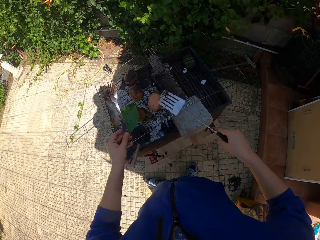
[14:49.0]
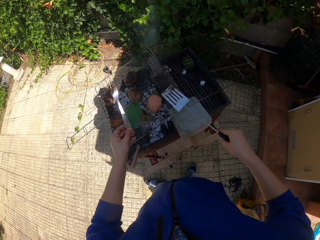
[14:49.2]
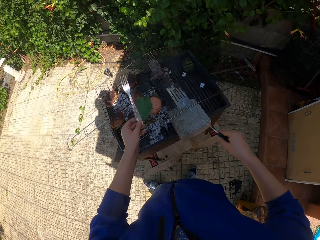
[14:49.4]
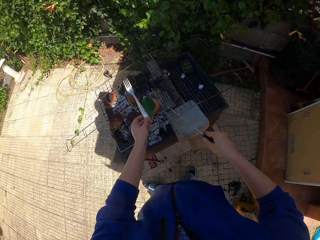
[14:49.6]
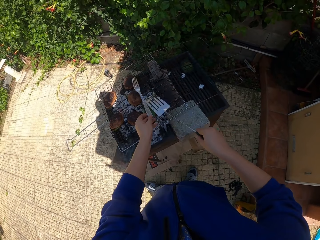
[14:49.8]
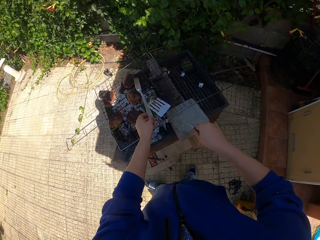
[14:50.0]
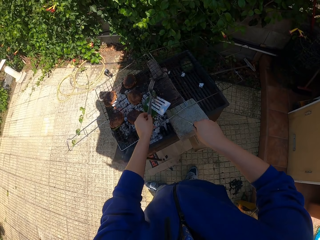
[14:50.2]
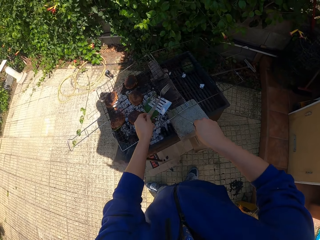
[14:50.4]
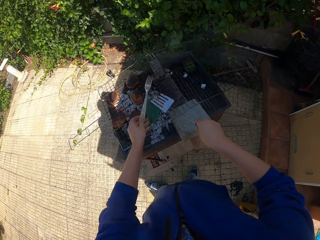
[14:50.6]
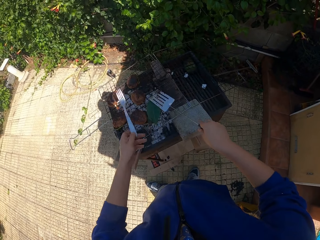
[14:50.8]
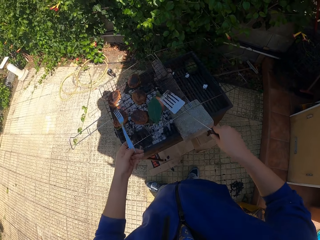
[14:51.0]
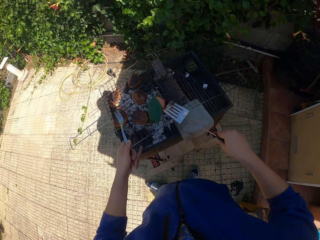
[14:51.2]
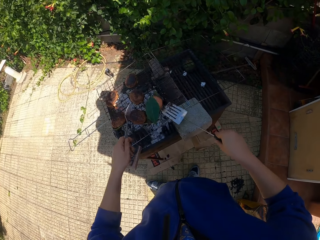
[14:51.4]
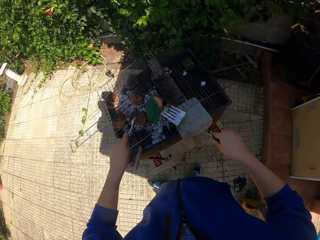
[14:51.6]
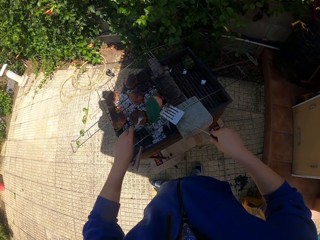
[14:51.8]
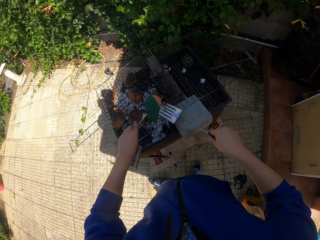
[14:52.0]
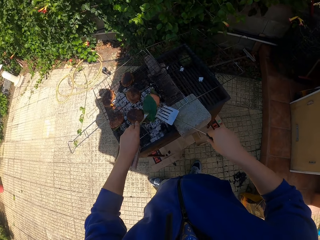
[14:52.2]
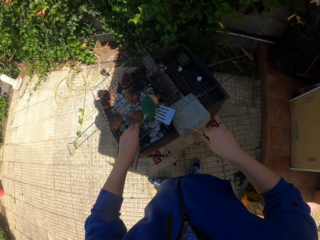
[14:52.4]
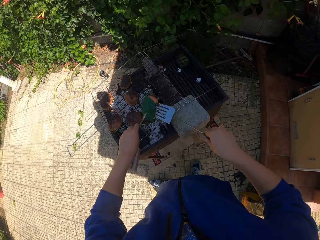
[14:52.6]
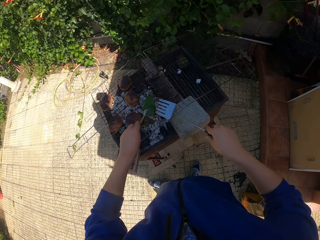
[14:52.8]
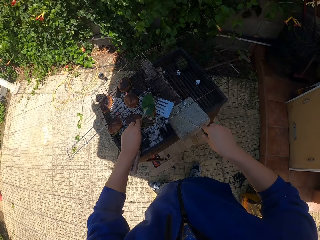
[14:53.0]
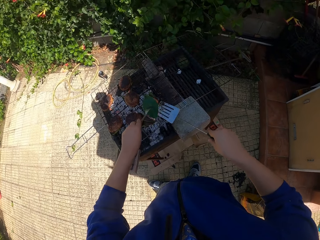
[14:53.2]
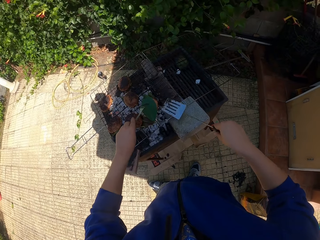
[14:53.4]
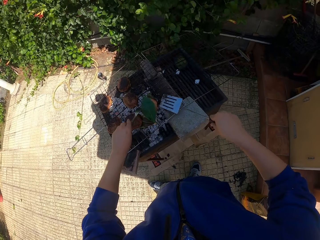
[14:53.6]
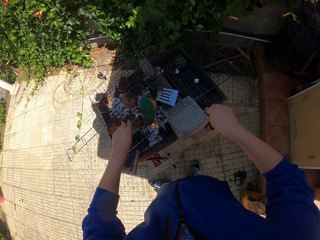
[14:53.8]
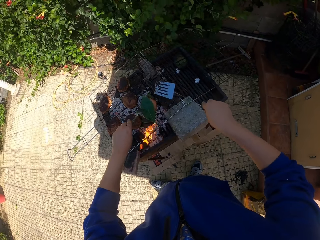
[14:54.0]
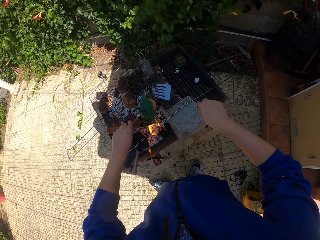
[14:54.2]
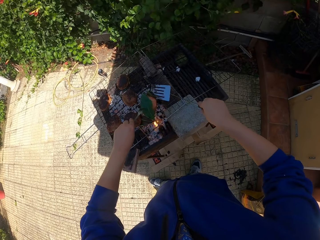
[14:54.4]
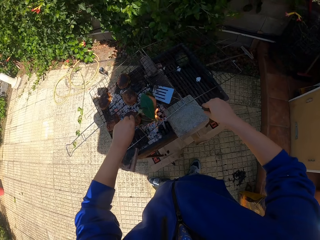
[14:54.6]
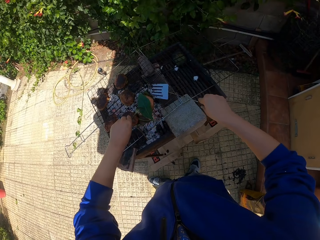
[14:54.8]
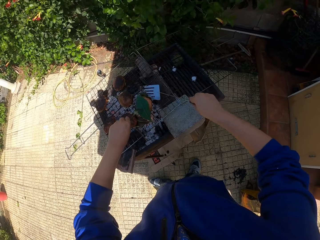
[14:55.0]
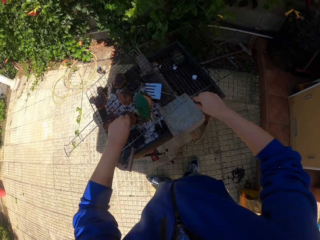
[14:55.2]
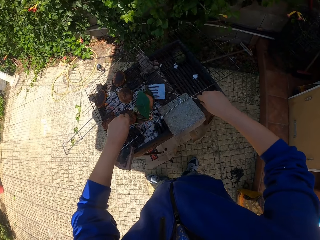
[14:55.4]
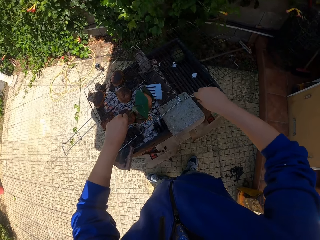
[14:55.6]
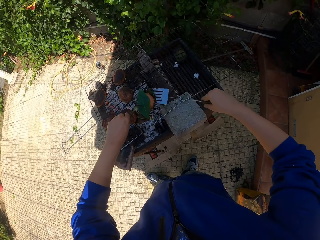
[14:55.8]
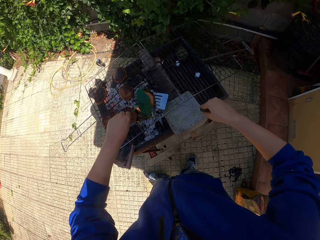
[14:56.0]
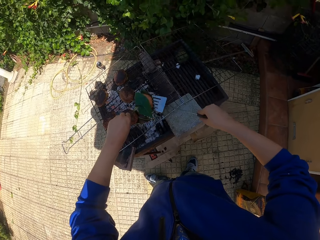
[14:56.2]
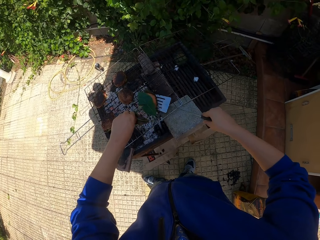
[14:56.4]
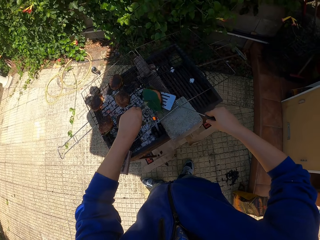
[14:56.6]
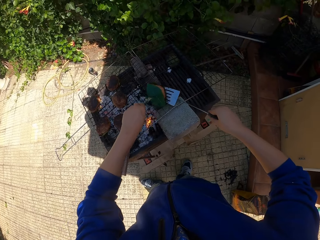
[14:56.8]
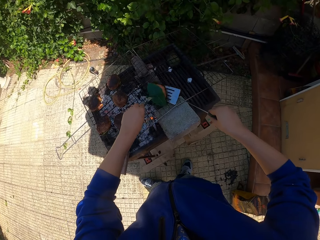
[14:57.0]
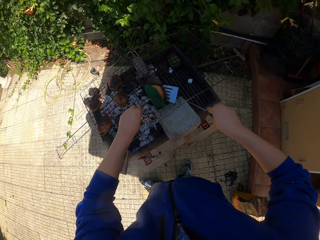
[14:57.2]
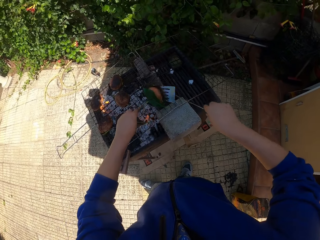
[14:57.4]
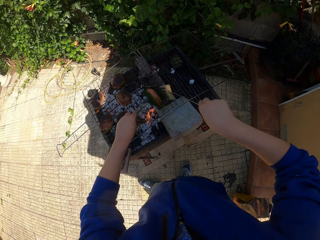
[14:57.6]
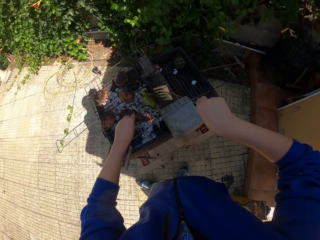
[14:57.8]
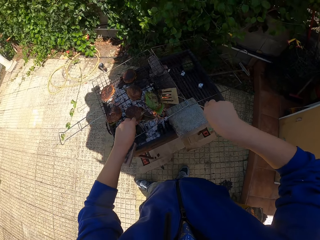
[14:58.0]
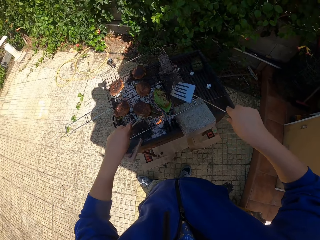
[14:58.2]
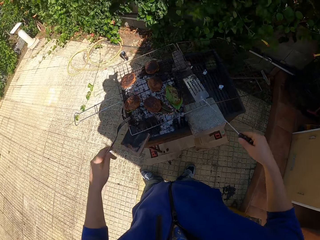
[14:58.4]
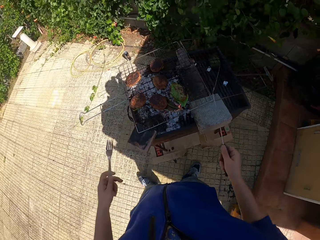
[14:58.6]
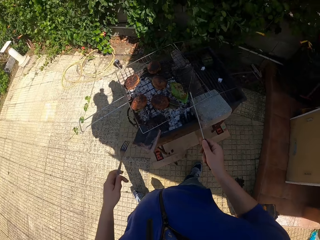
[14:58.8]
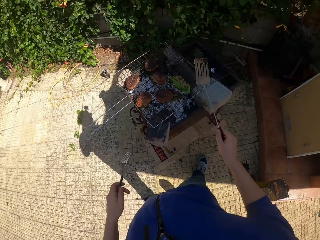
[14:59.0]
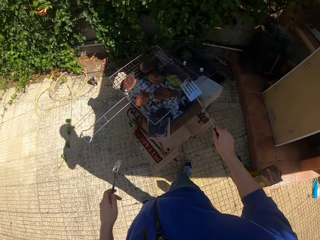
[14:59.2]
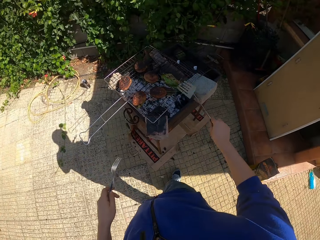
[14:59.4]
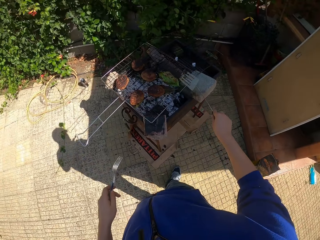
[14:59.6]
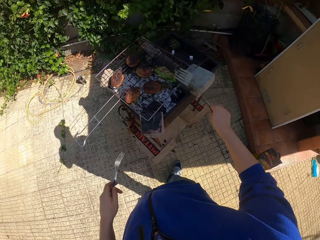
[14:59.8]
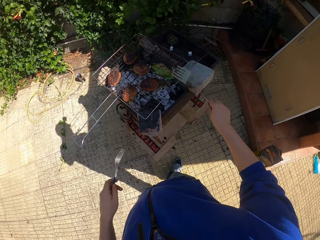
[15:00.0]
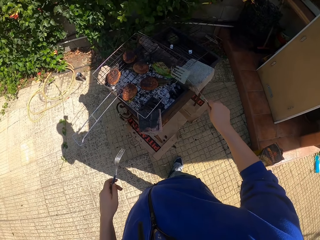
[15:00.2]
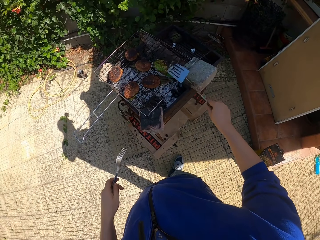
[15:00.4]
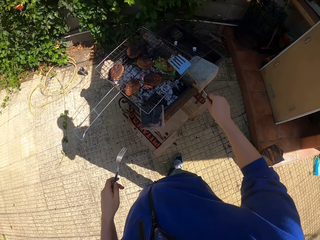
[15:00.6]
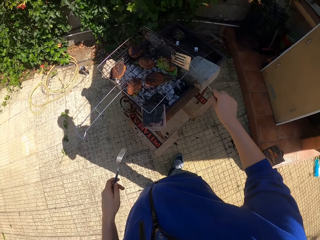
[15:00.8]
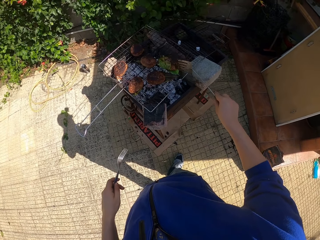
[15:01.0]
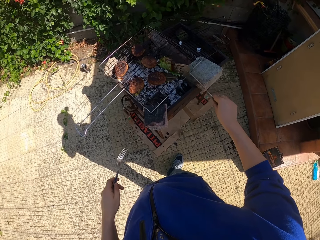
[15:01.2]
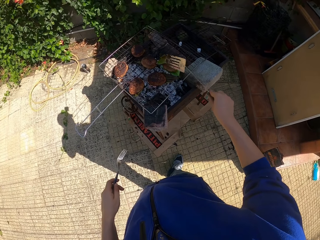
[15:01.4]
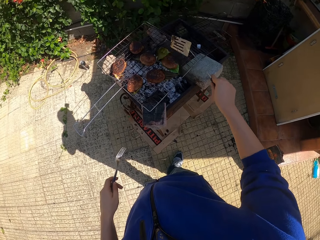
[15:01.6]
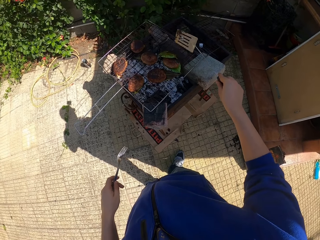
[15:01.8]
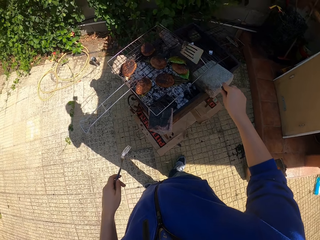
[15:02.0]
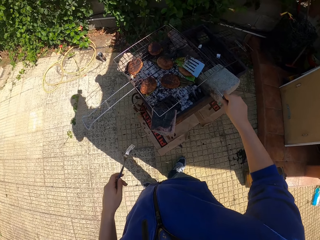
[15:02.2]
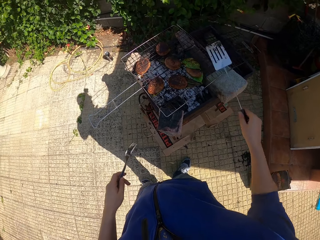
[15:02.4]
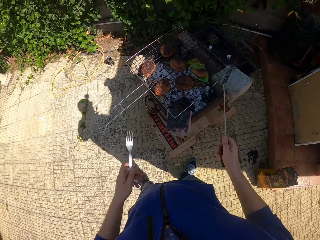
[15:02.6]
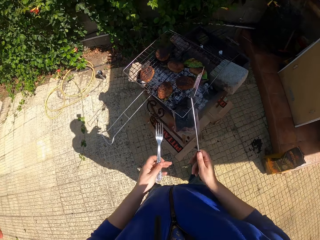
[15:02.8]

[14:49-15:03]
The camera wearer places the leaf on the patty with his left hand. He presses the leaf on the patty with the spatula in his right hand. He removes his left hand from the leaf and removes the spatula in his right hand from the patty. He touches the leaf with the spatula in his right hand. He touches the leaf with the fork in his left hand. He lifts the leaf with the spatula and fork in his hands. He drops the leaf on the patty. He touches the patty with the spatula in his right hand. He slides the patty on the spatula in his right hand. He flips the patty with the spatula and fork in his hands. He moves the leaf with the spatula in his right hand.

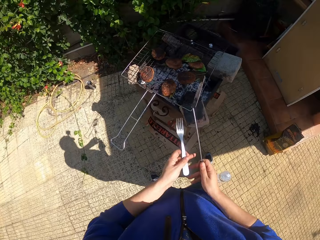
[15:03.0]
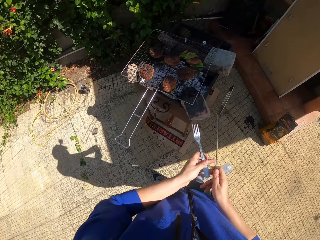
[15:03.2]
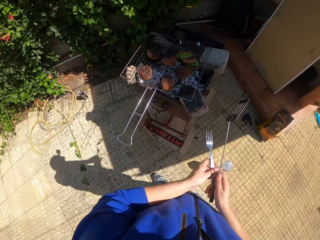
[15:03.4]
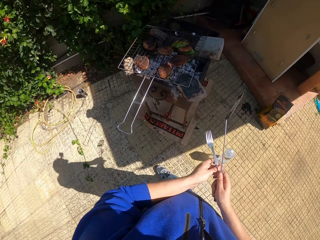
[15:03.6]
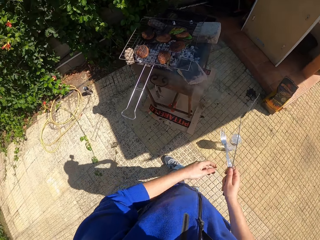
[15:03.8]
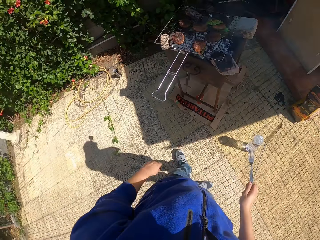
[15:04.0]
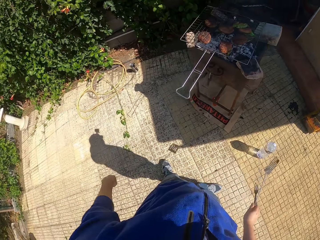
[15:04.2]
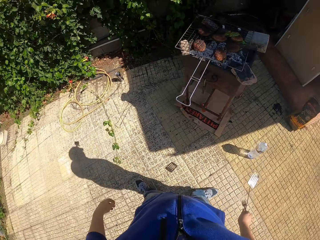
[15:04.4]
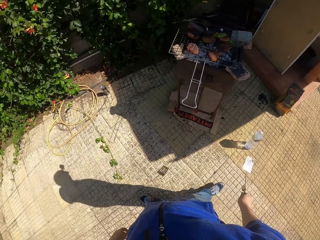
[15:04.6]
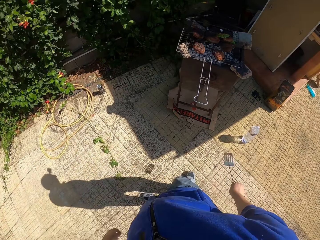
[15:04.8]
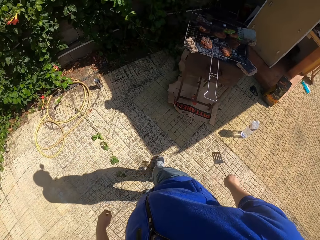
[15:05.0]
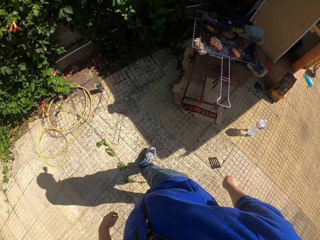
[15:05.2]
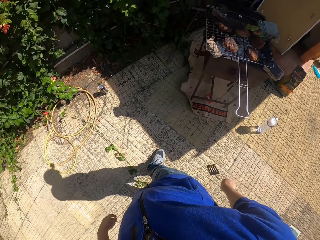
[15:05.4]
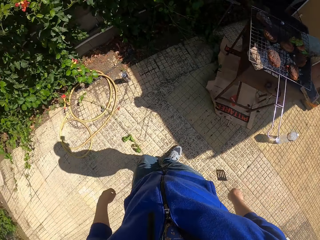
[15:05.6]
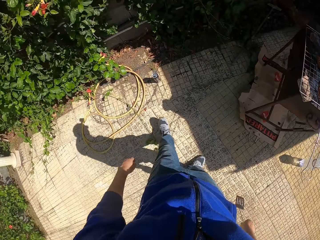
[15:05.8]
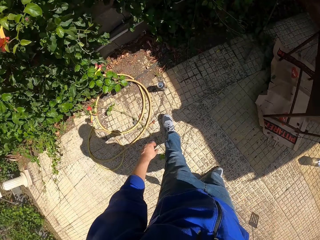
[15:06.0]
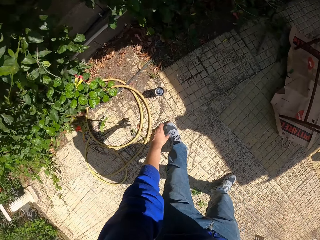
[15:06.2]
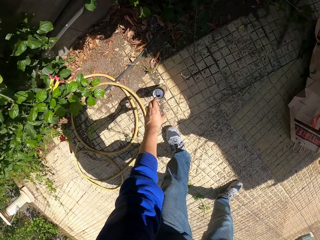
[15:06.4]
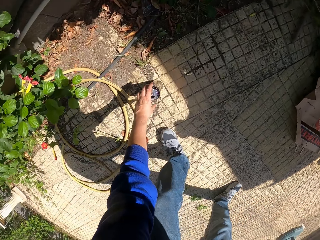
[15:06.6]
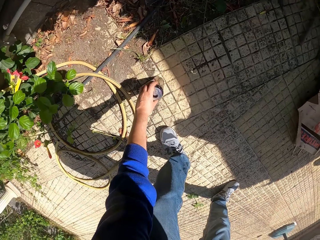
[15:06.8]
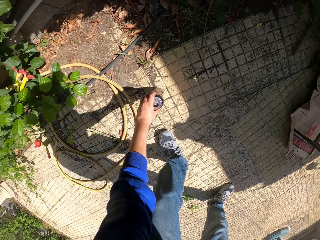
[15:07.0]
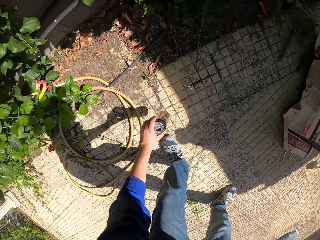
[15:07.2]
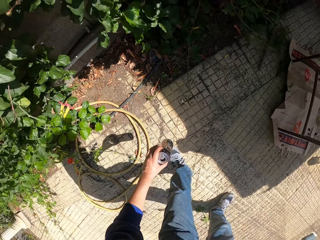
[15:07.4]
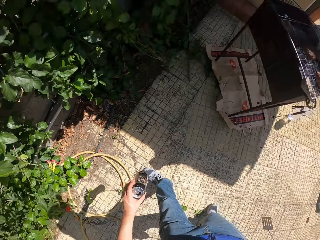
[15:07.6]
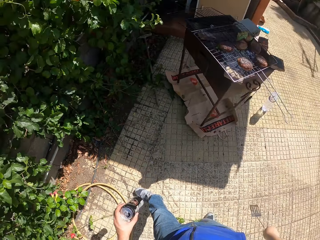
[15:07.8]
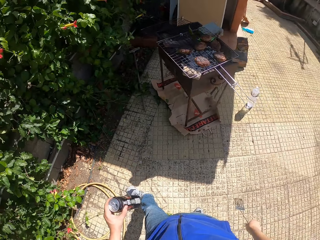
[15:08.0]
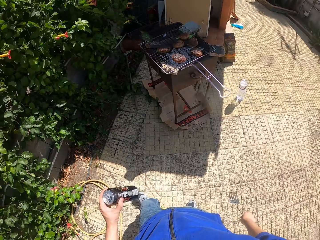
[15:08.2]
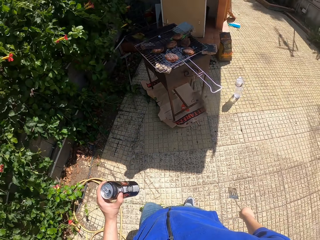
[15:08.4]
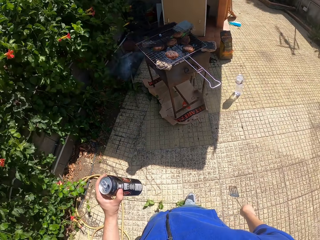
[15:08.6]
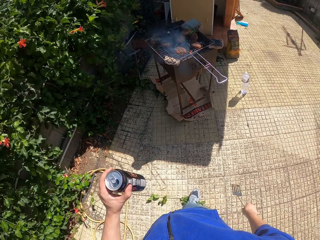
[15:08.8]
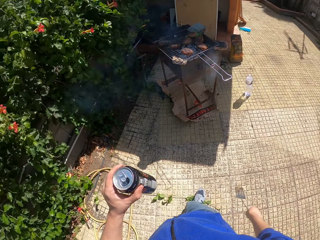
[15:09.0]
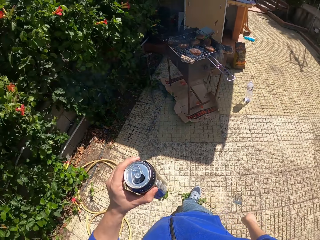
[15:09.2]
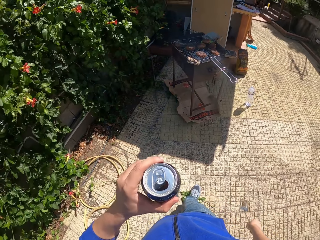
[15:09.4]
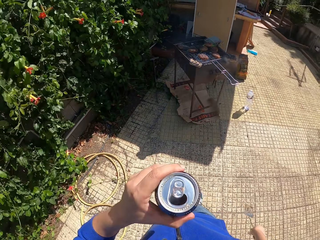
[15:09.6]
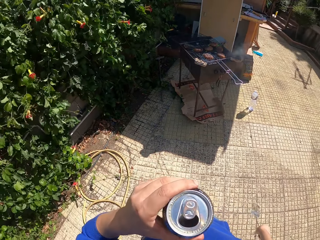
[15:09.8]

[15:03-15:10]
The camera wearer passes the fork in his left hand to his right hand. He walks around the compound. He picks a can of beer with his left hand.
